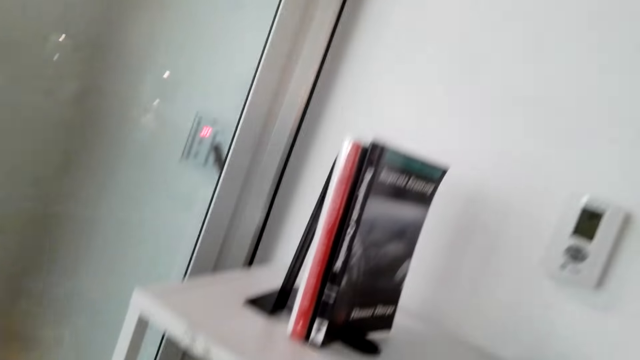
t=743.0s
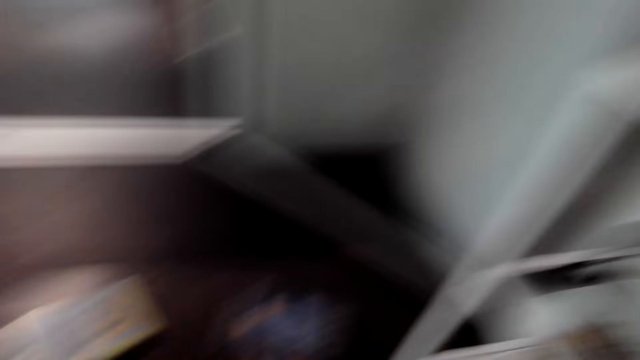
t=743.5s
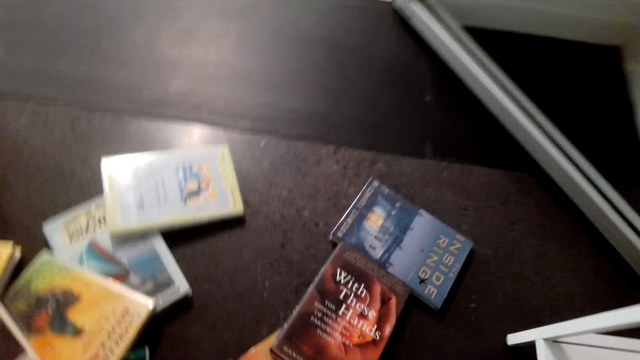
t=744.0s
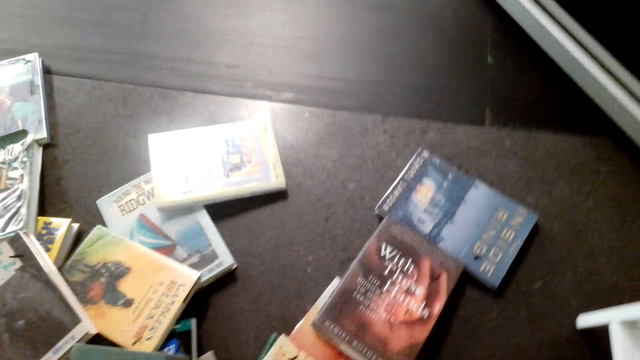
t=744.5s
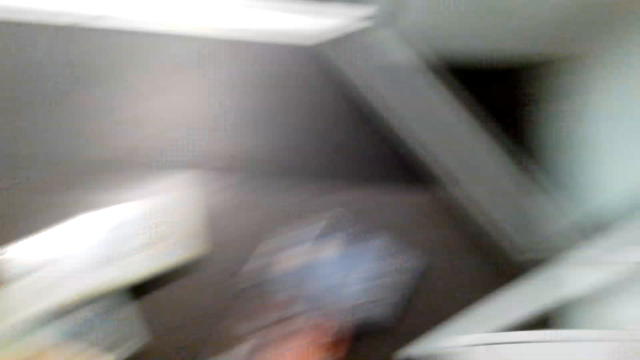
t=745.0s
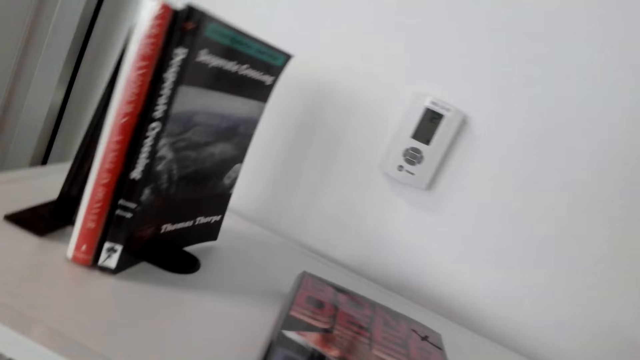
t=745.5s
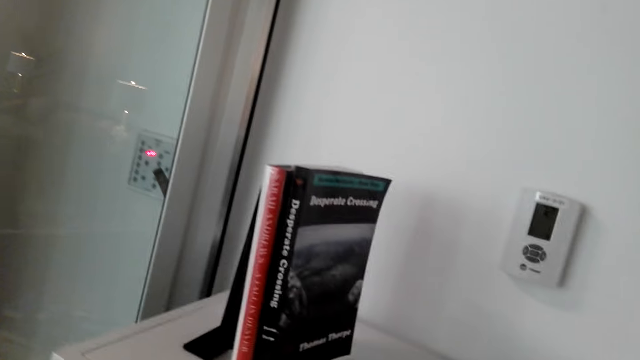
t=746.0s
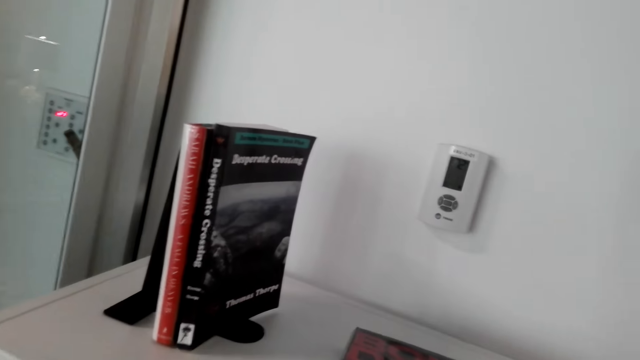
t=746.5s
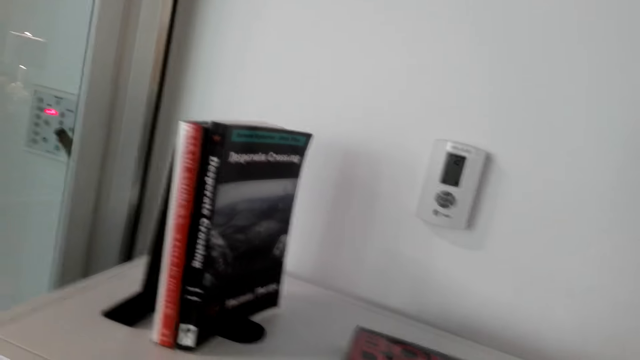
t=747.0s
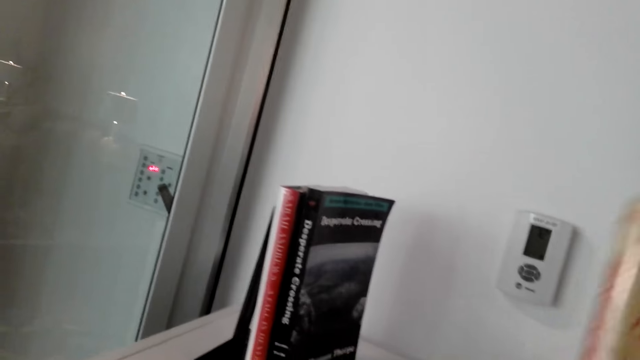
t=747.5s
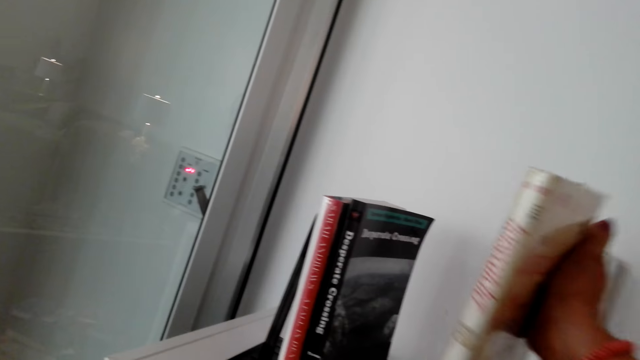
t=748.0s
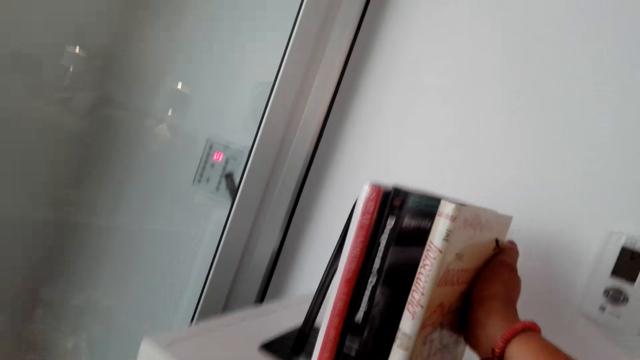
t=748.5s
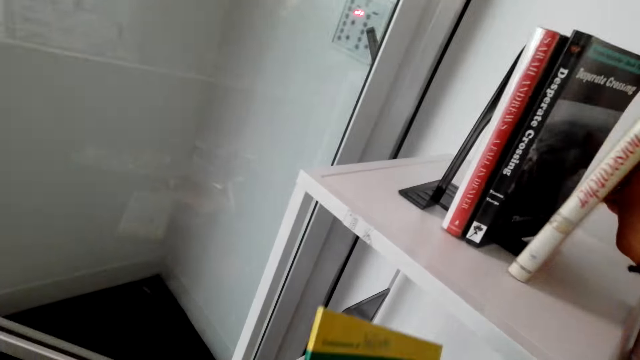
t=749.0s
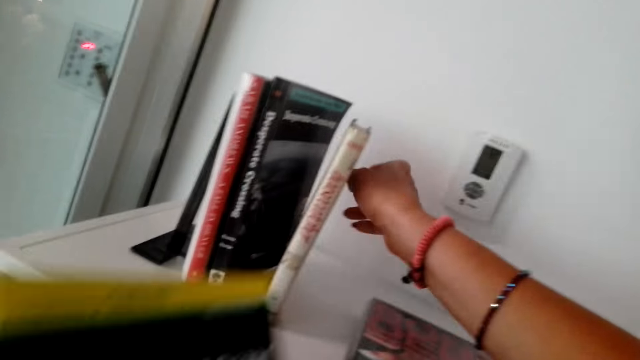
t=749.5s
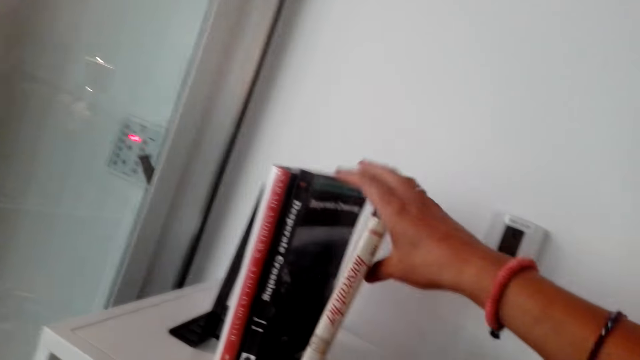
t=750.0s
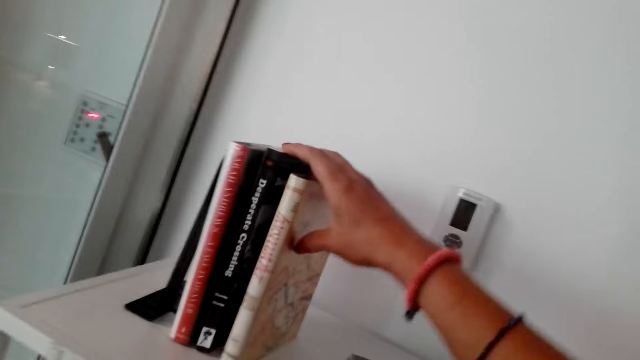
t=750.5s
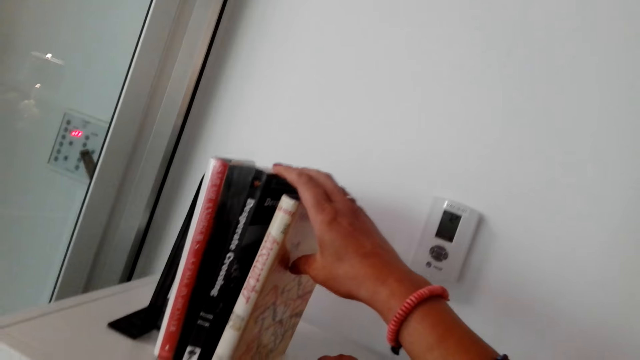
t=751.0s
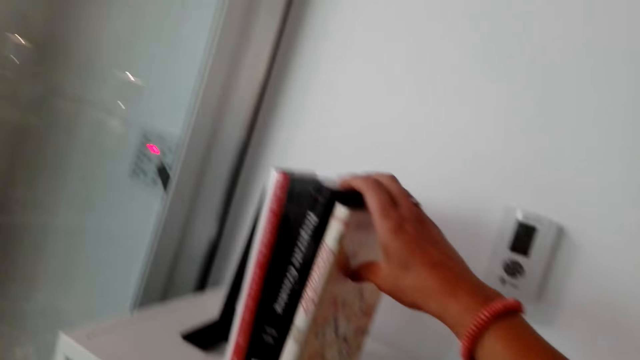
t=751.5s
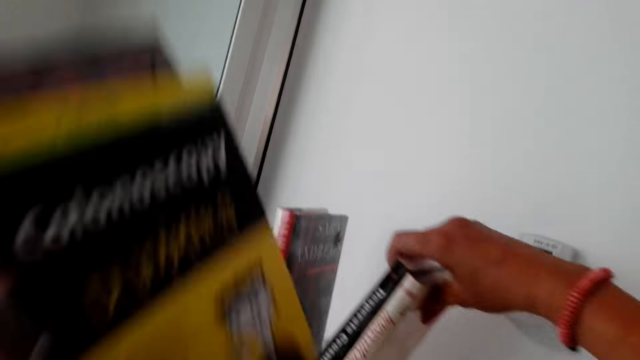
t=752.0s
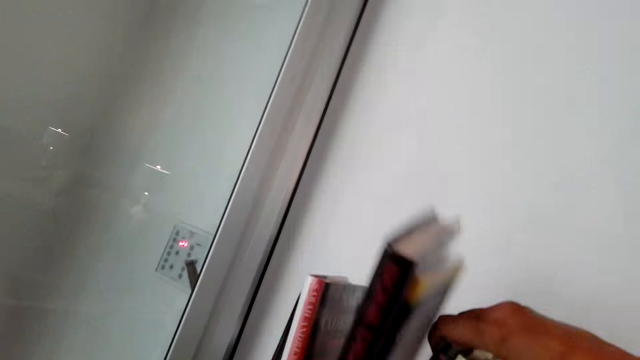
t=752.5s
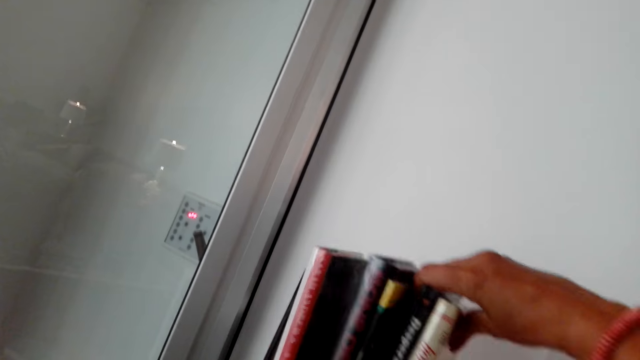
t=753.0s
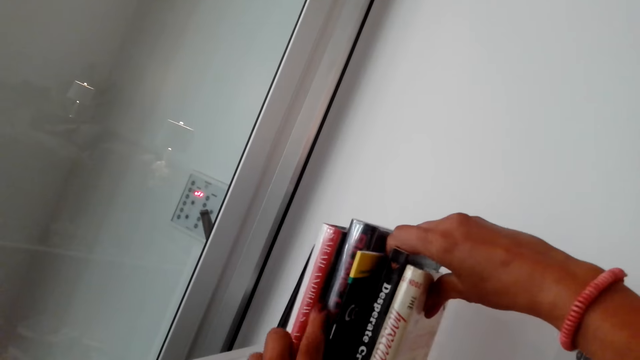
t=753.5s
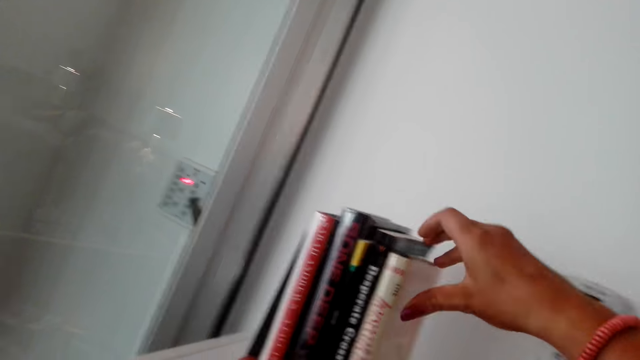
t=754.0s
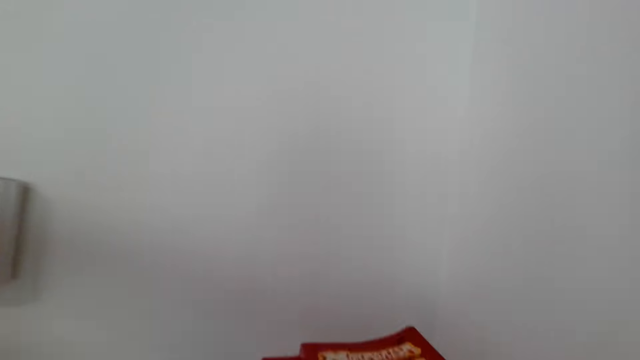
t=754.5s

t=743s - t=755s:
The camera wearer puts books in the shelf bookcase.

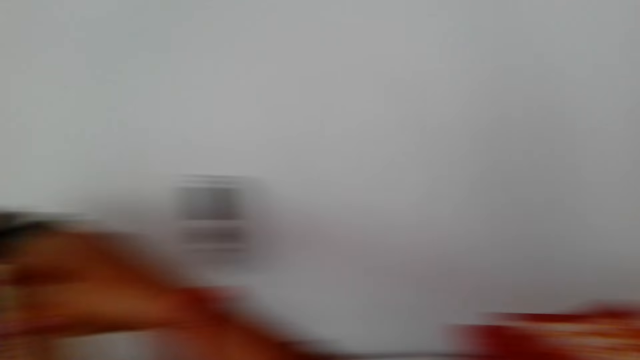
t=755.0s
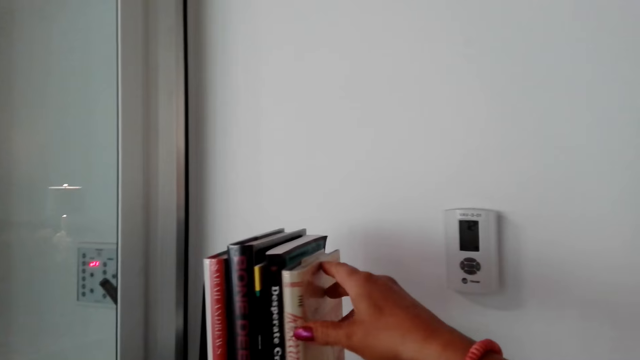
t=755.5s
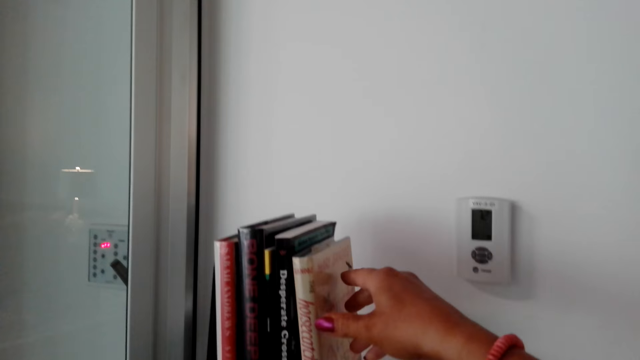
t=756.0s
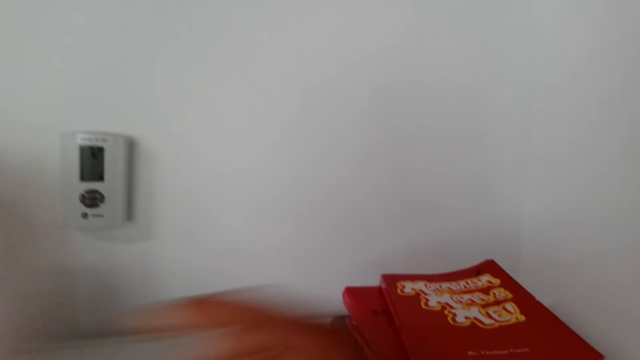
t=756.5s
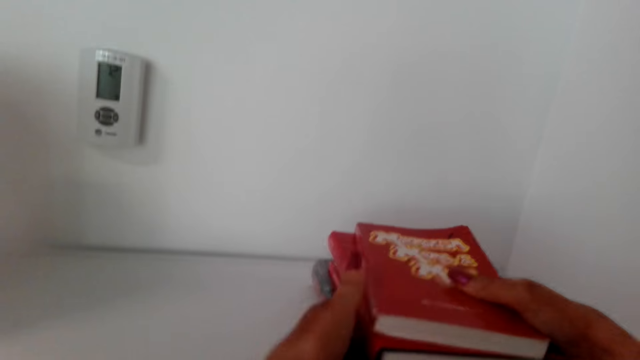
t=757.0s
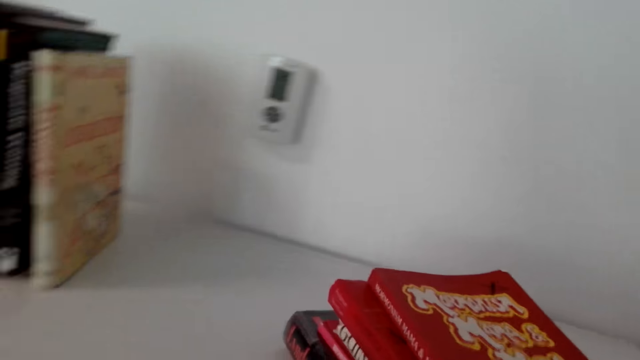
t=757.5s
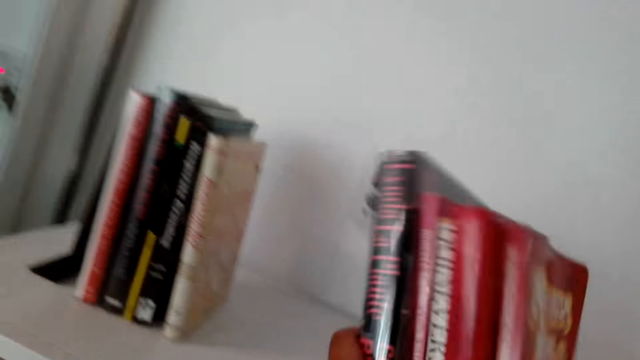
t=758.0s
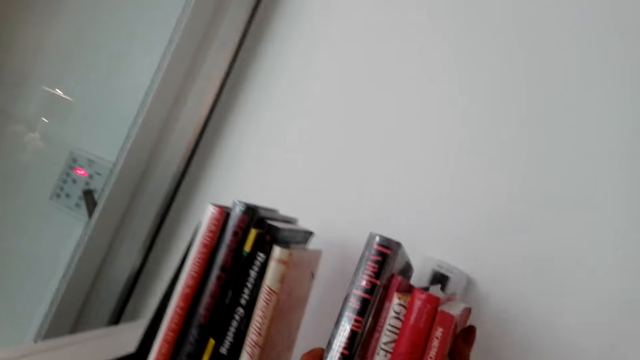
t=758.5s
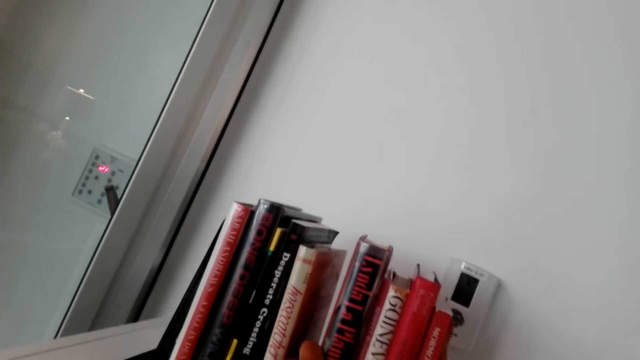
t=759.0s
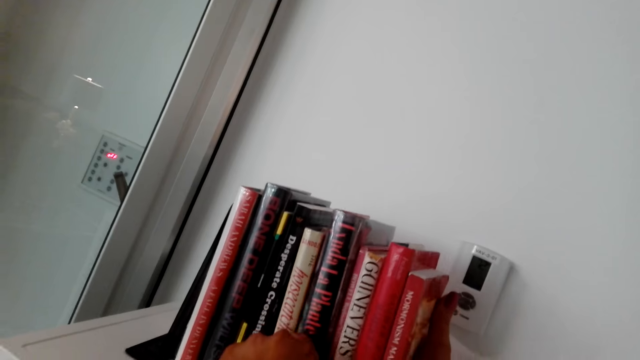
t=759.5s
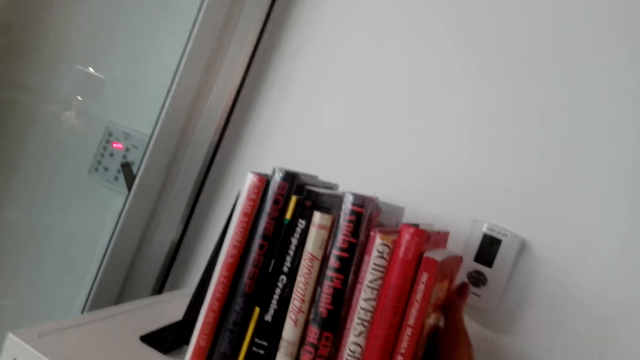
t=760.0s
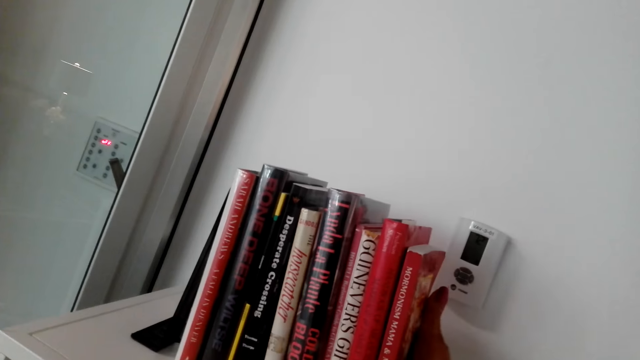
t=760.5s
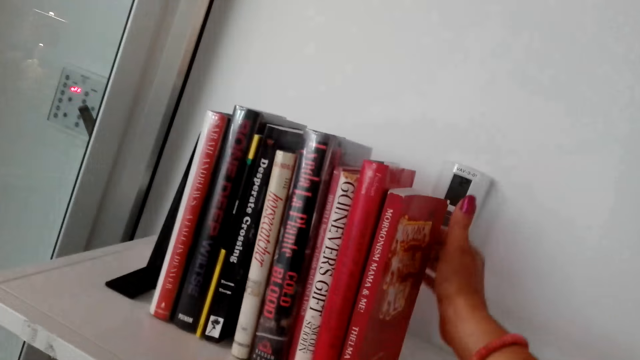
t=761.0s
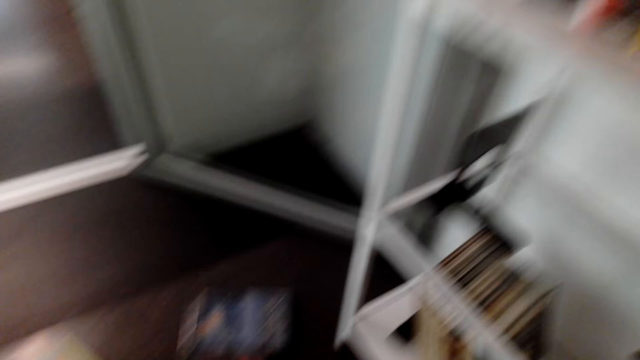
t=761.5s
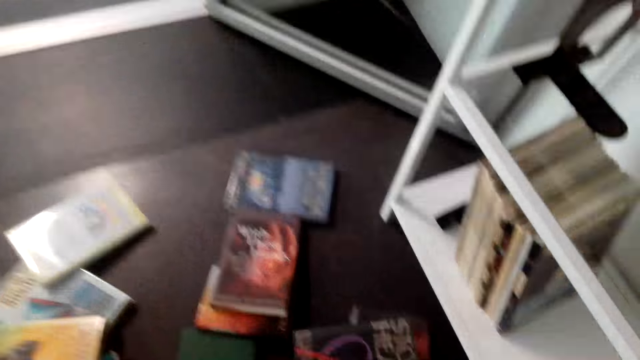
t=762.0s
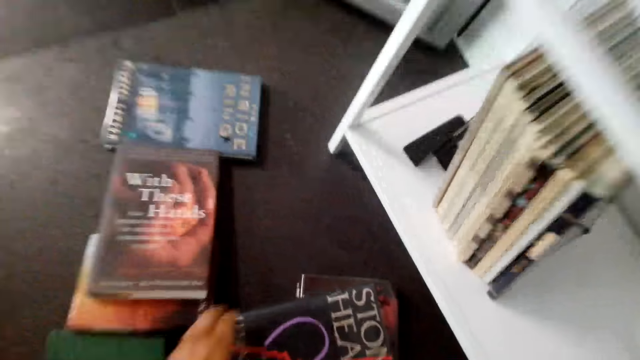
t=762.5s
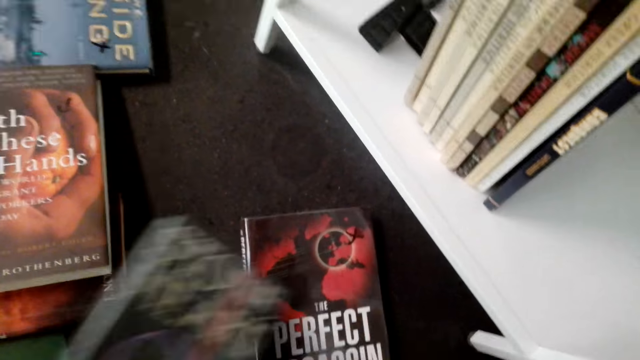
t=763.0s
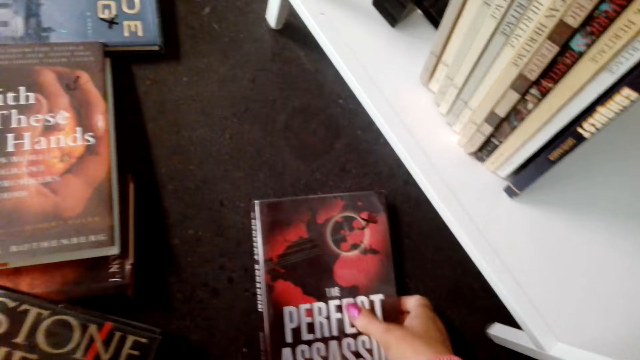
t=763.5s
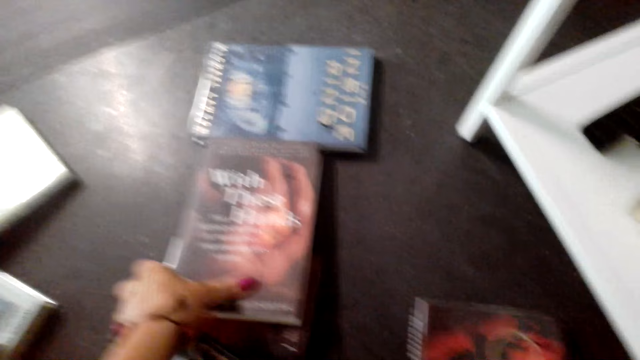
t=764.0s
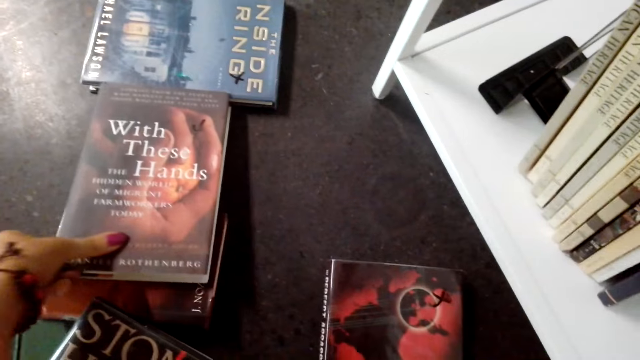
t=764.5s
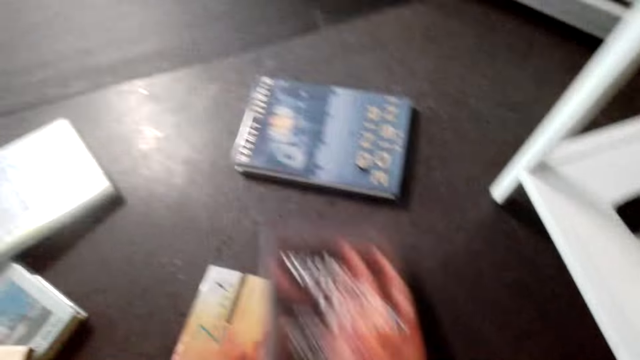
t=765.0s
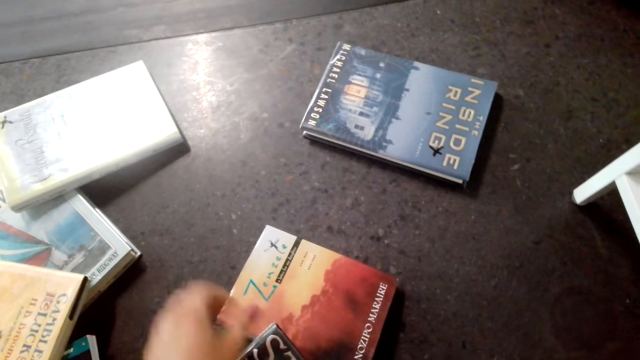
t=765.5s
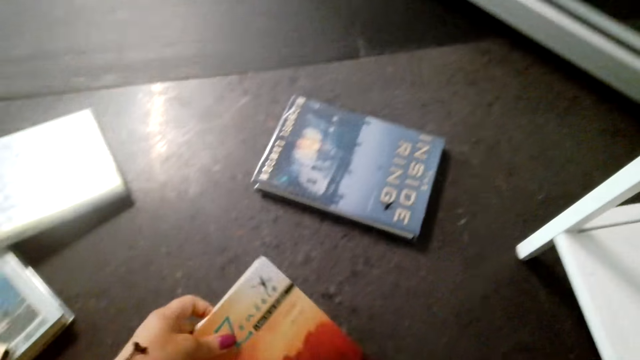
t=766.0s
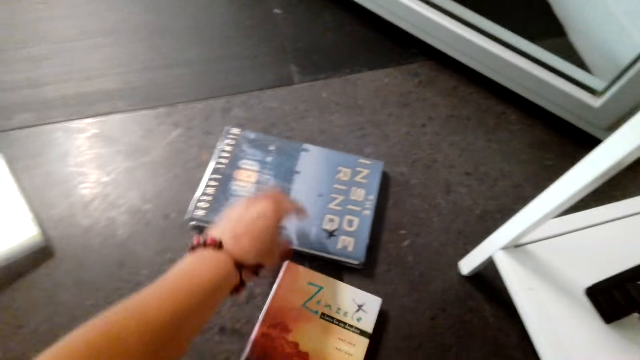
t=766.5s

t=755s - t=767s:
The camera wearer picks books from the floor.
